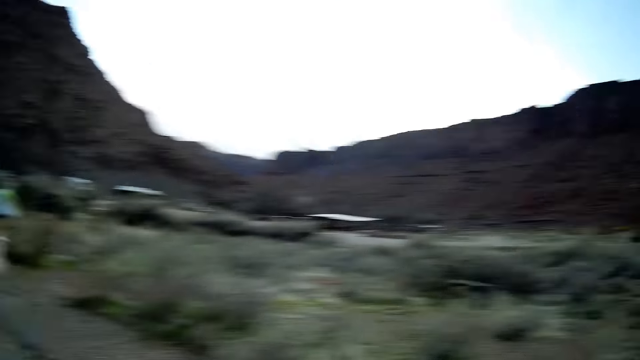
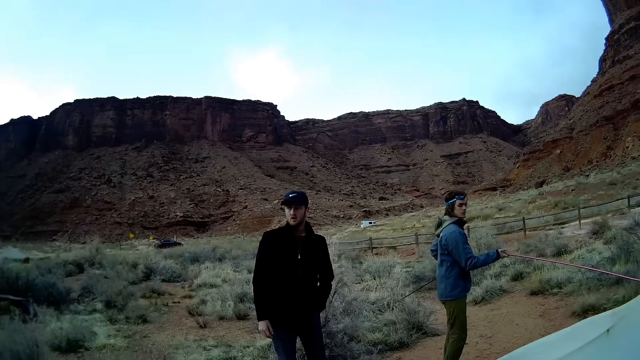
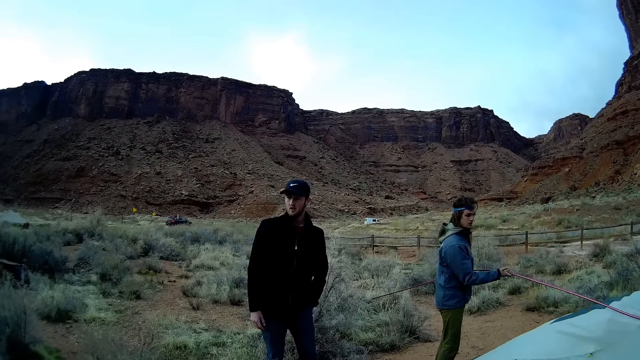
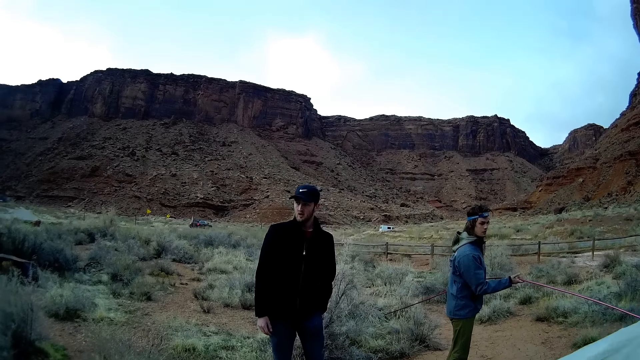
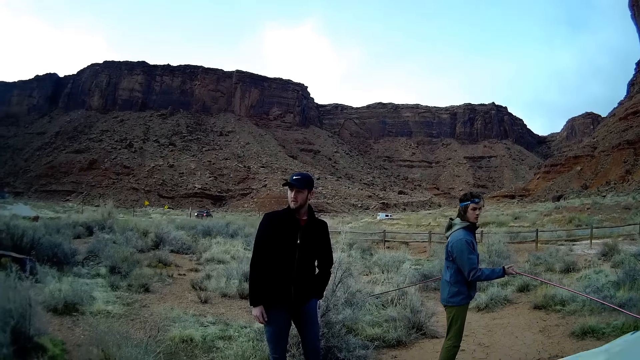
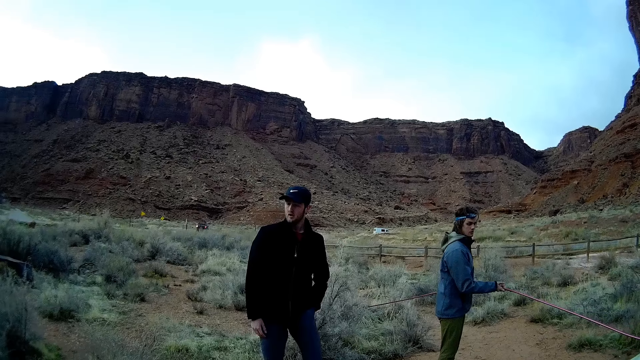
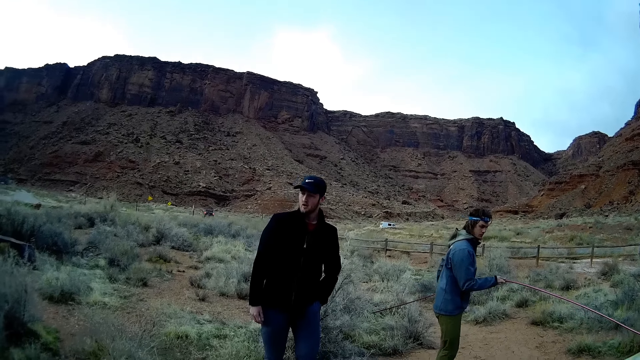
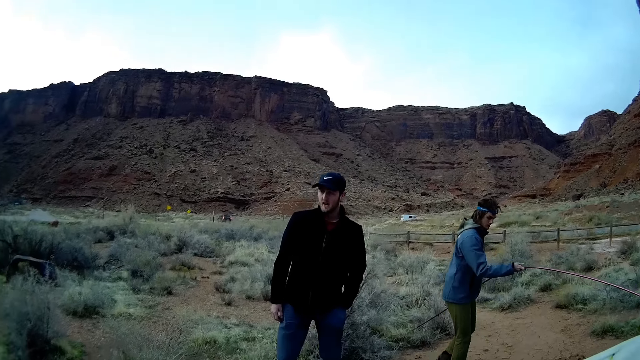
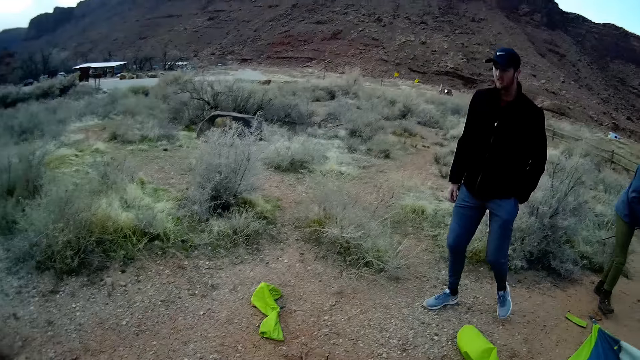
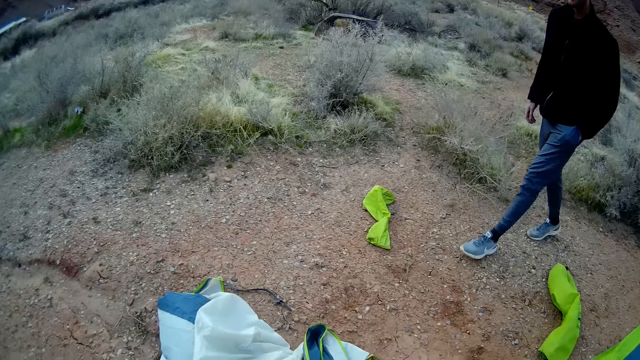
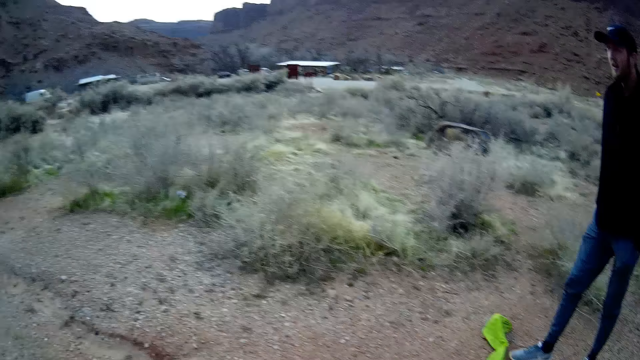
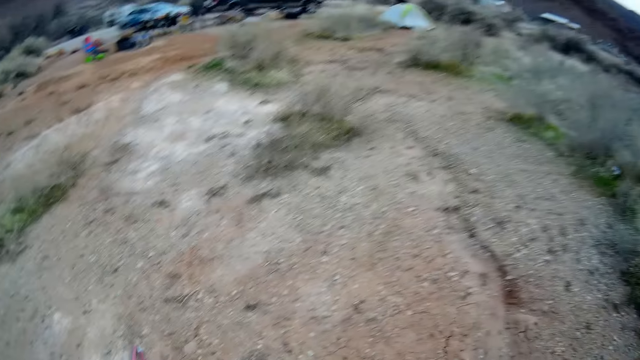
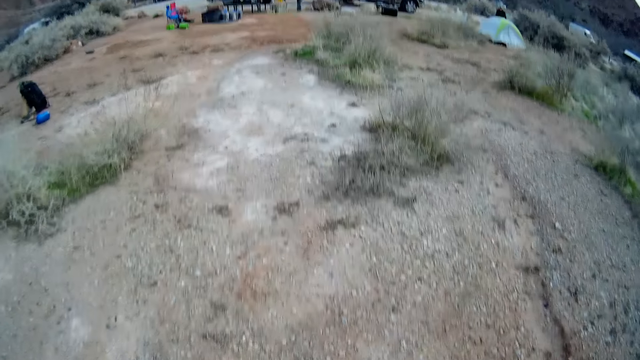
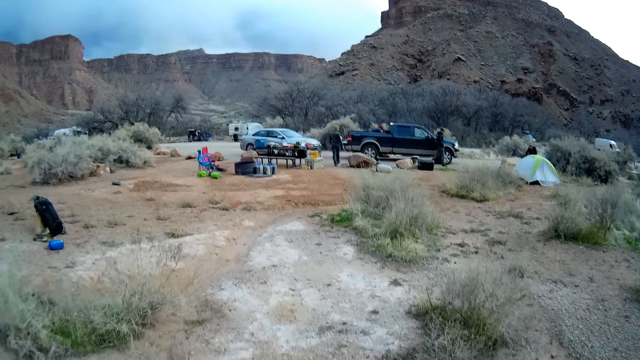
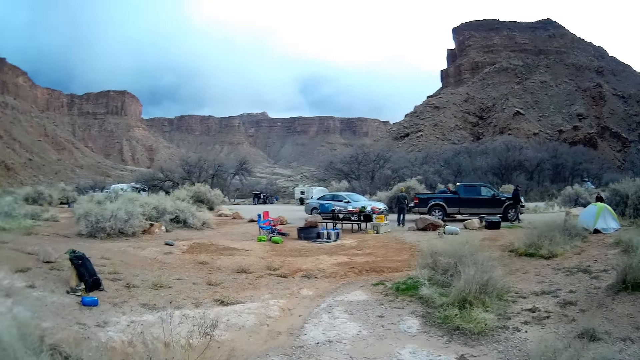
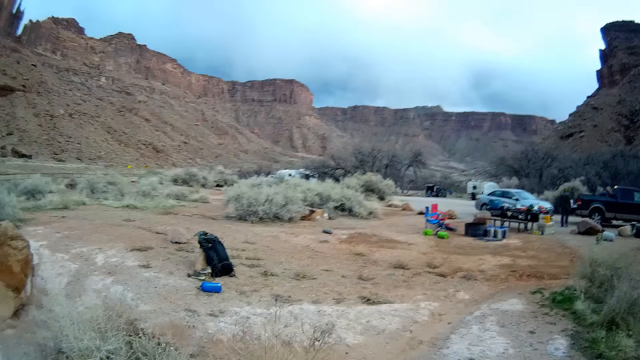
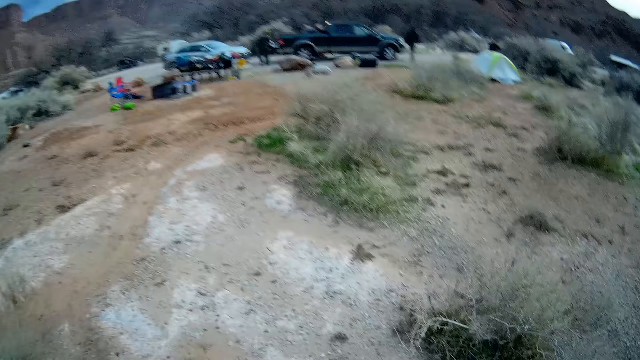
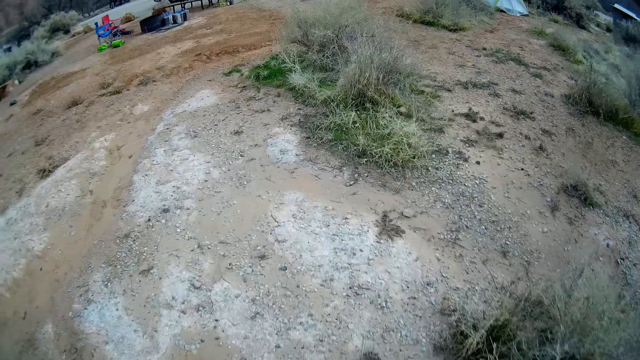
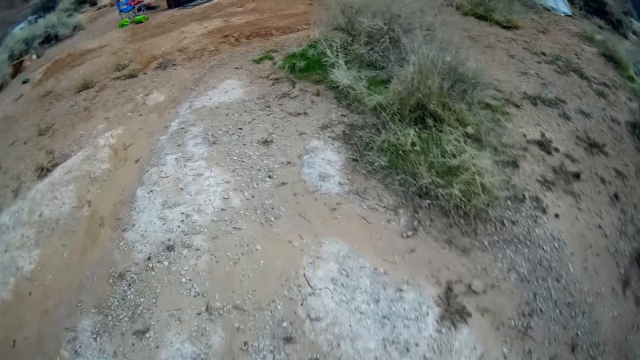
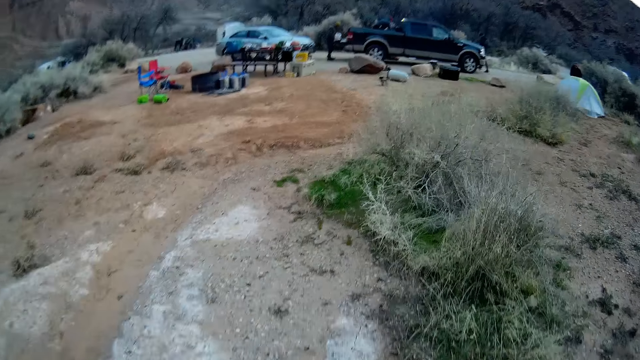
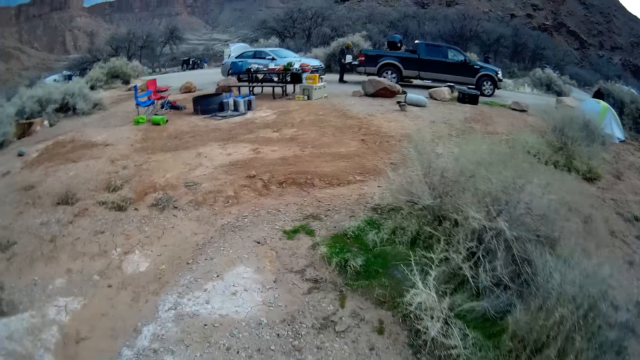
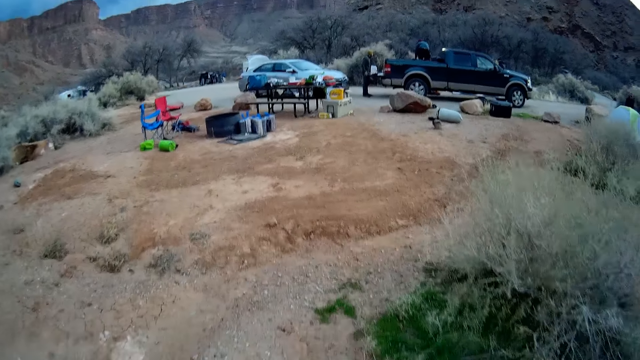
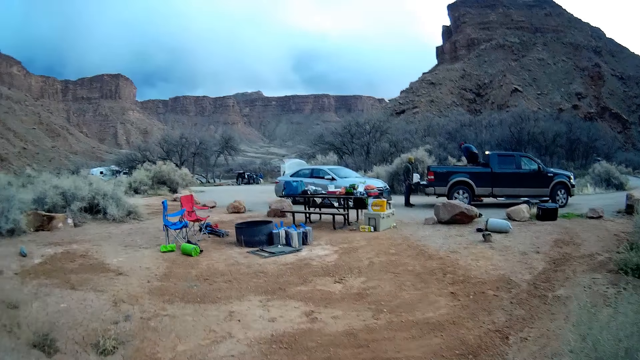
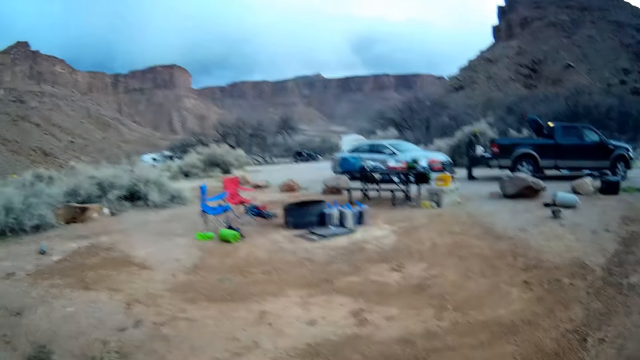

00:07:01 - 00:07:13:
The camera wearer gestures and moves their hand. They stare at a man. The man walks closer to the camera wearer. The camera wearer walks back on the ground.

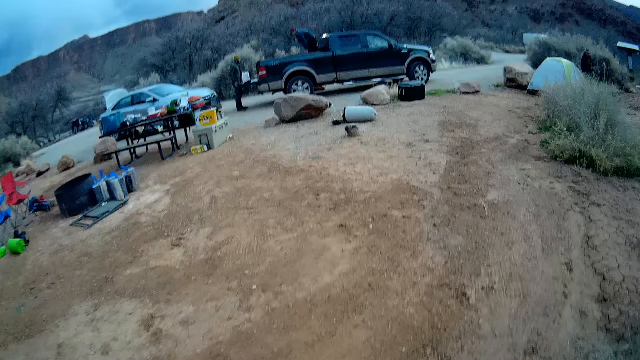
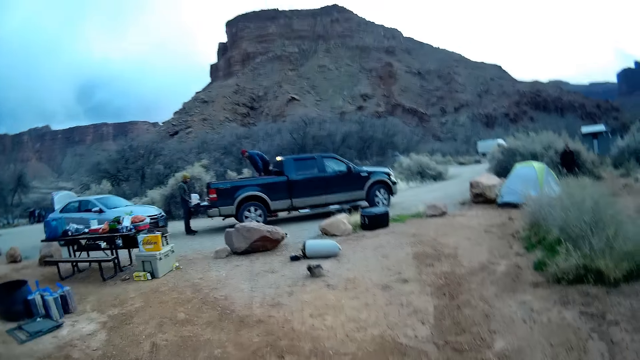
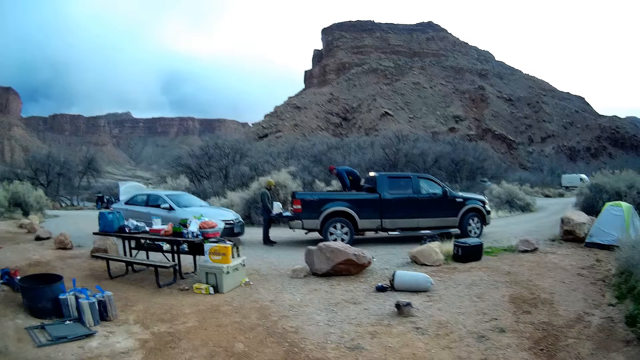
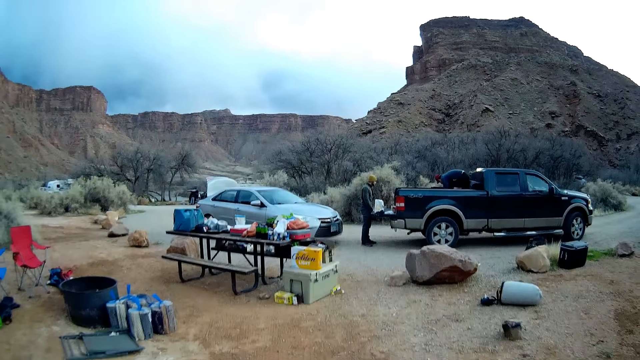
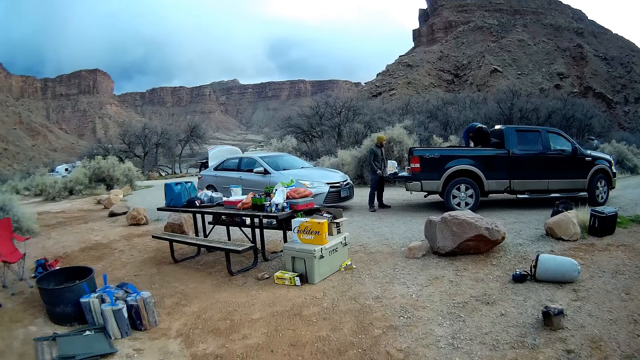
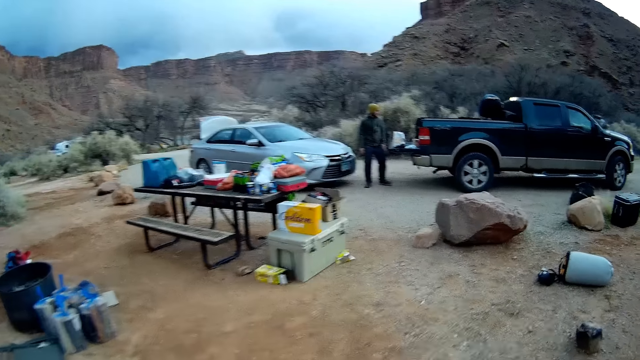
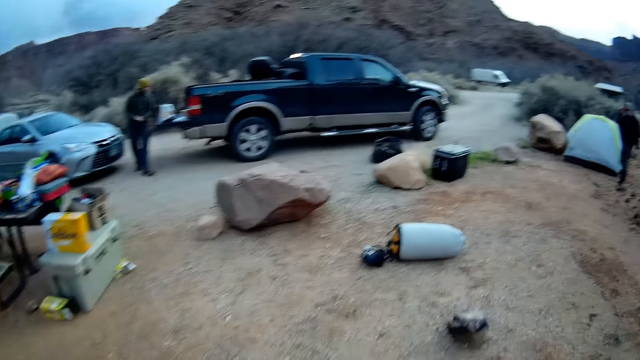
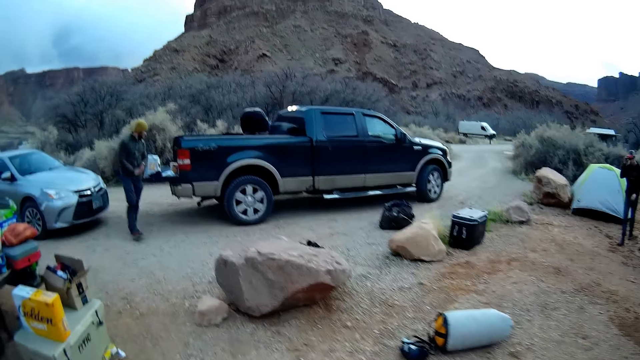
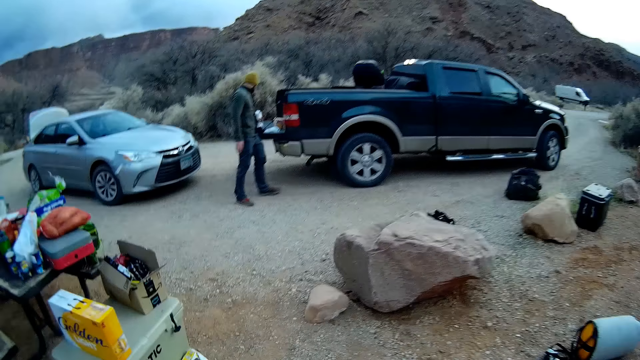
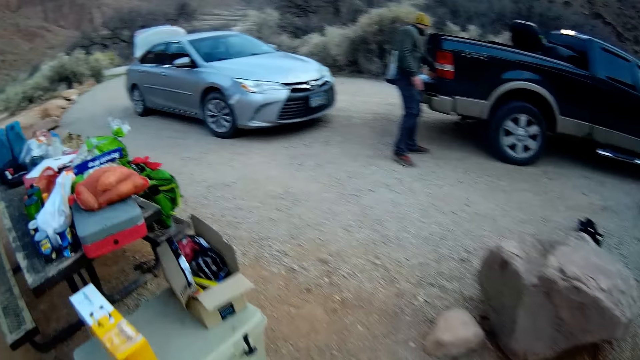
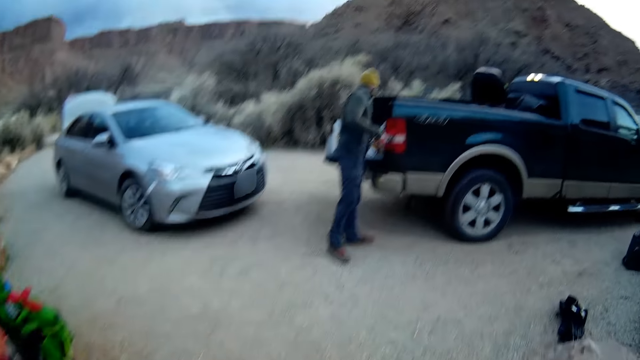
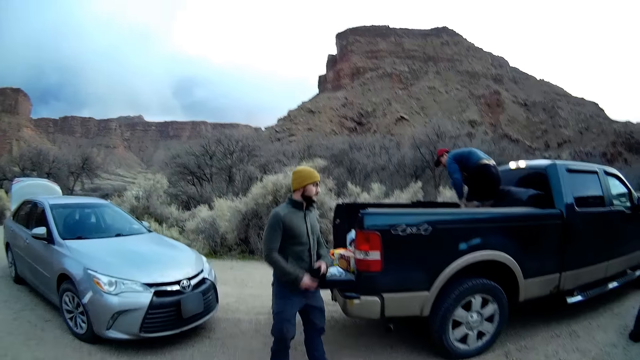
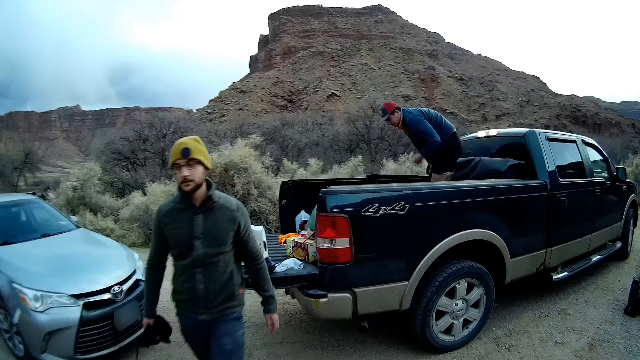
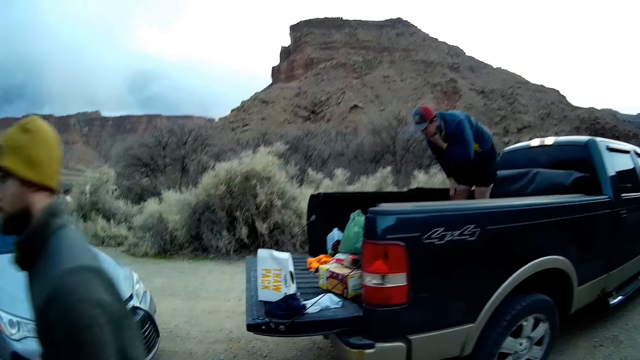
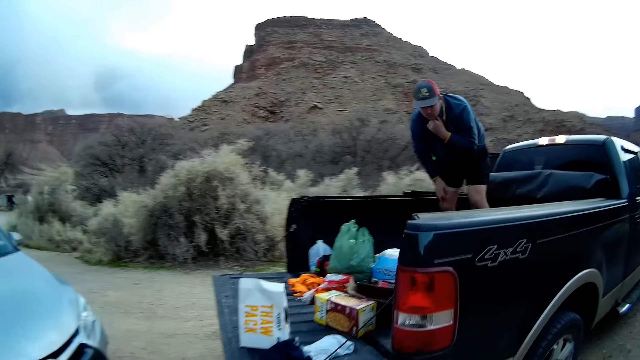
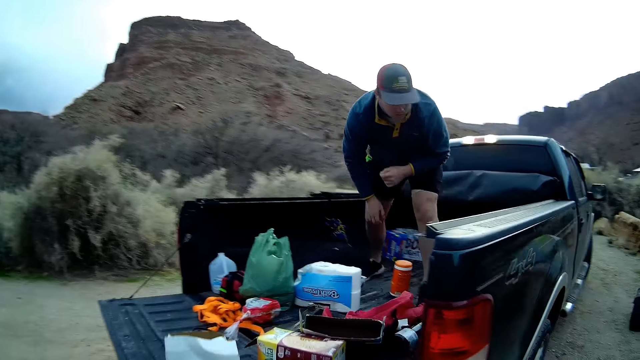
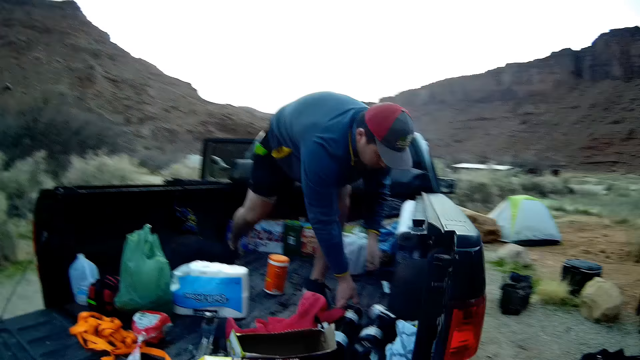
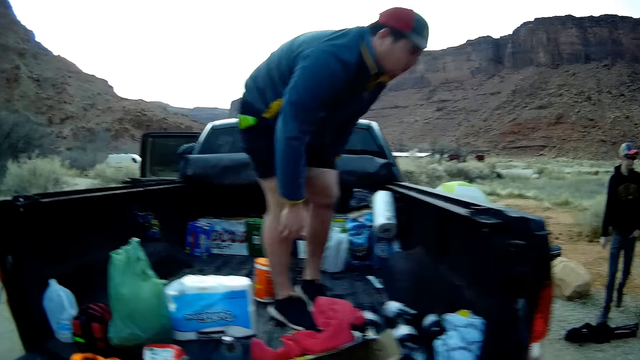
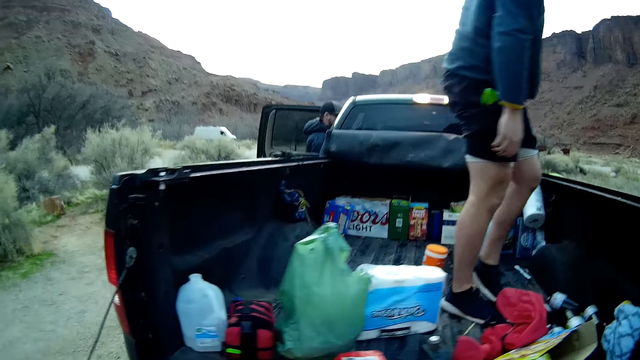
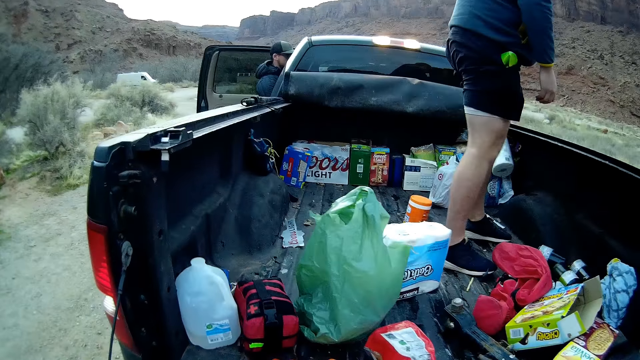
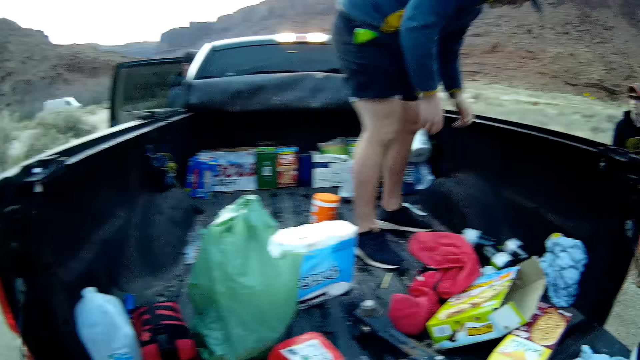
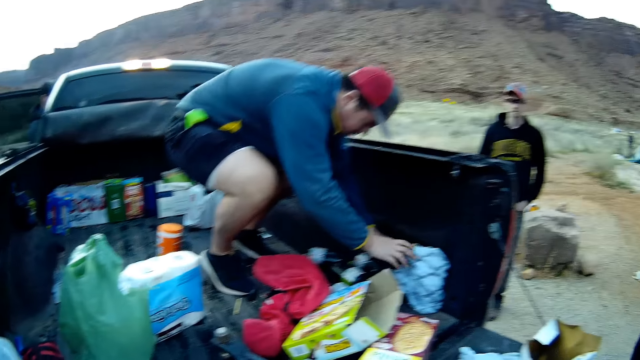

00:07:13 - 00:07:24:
The camera wearer approaches the pickup with two men. The first man walks away from the pickup. The camera wearer walks closer to the pickup. The second man walks in the pickup. Another man walks closer to the pickup. The second man bends on a cloth in the pickup.
